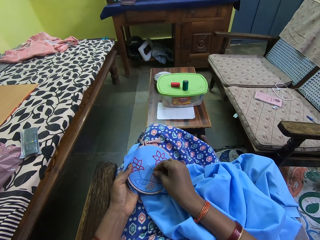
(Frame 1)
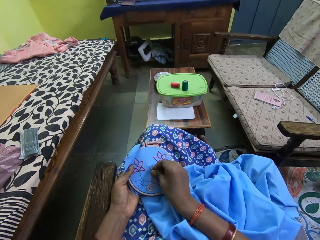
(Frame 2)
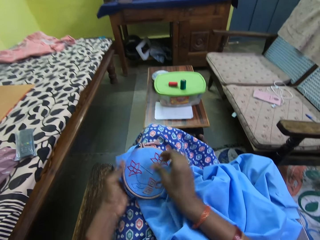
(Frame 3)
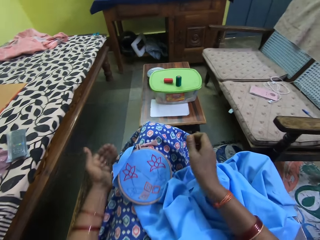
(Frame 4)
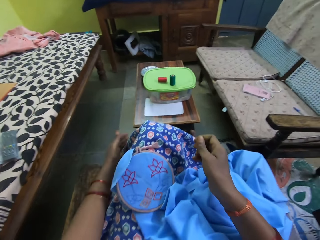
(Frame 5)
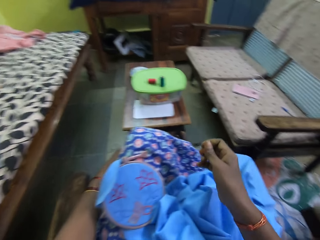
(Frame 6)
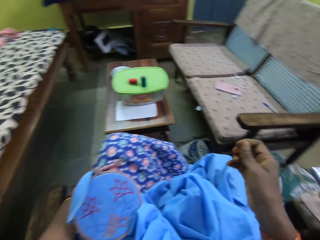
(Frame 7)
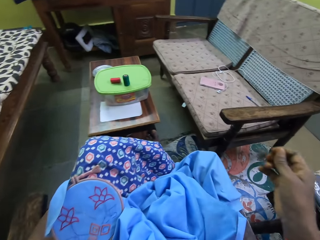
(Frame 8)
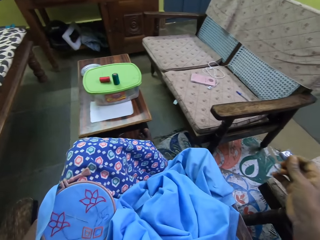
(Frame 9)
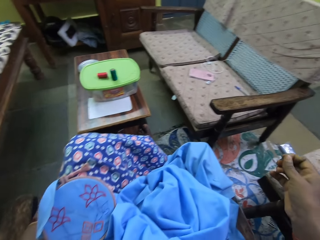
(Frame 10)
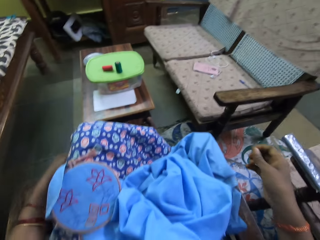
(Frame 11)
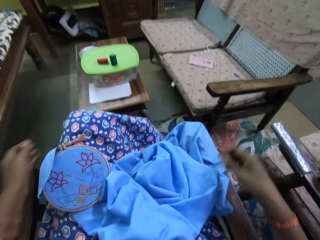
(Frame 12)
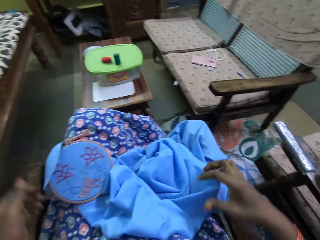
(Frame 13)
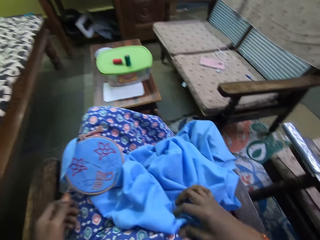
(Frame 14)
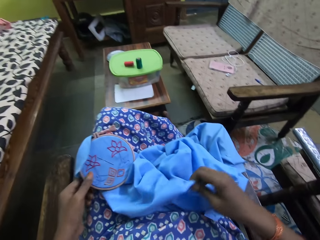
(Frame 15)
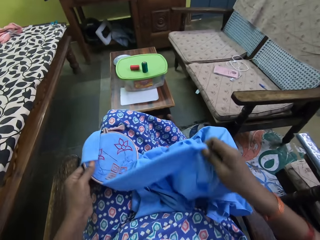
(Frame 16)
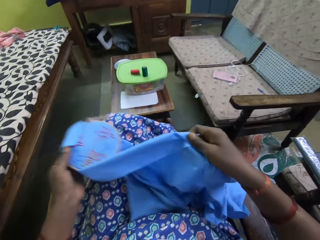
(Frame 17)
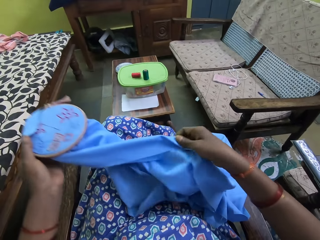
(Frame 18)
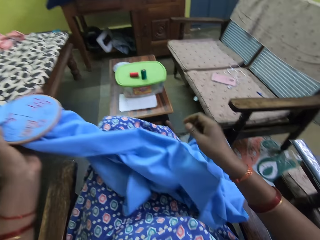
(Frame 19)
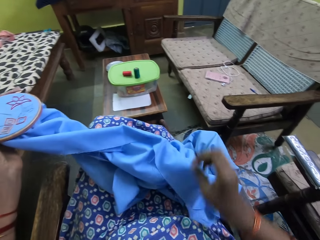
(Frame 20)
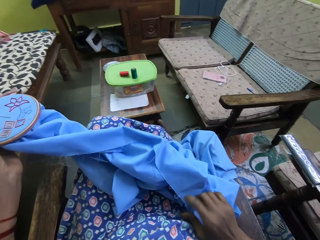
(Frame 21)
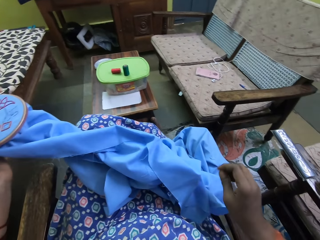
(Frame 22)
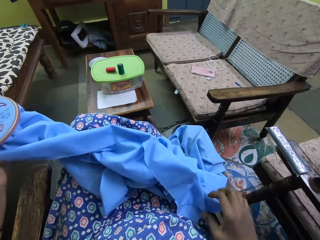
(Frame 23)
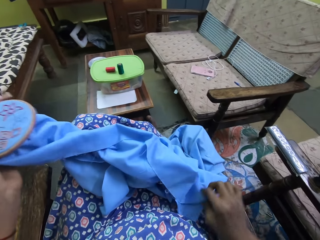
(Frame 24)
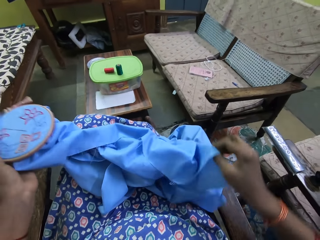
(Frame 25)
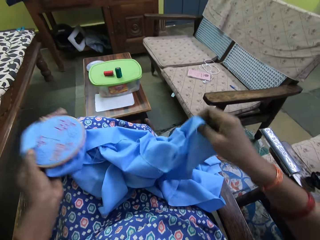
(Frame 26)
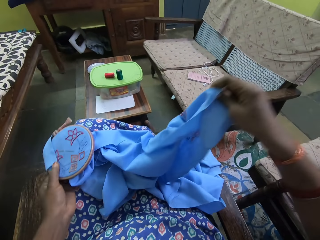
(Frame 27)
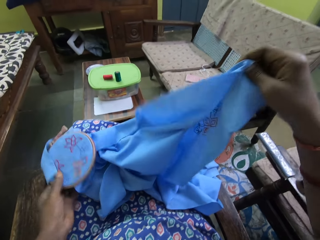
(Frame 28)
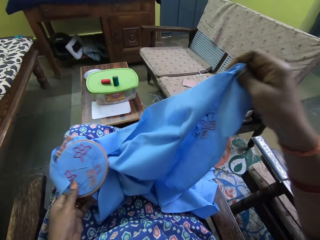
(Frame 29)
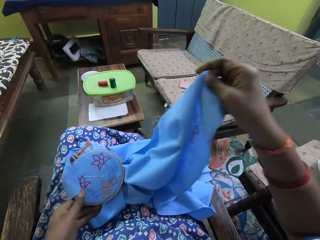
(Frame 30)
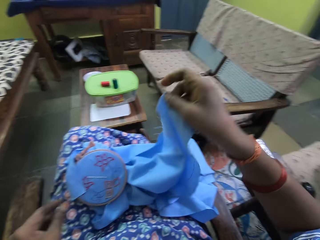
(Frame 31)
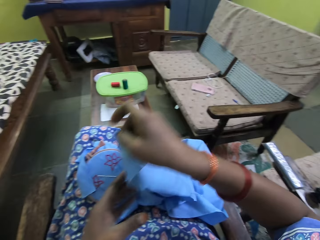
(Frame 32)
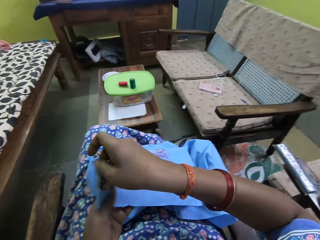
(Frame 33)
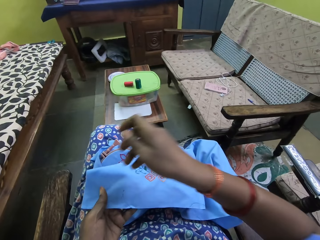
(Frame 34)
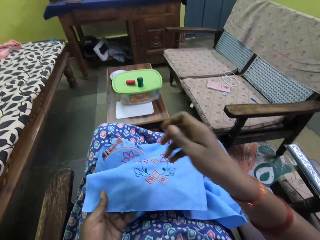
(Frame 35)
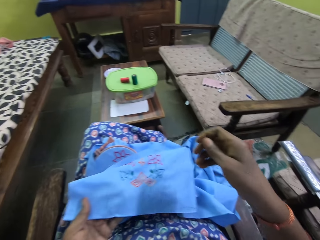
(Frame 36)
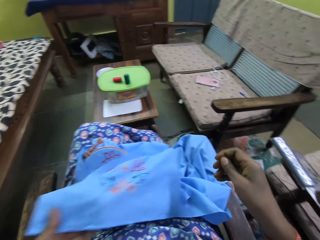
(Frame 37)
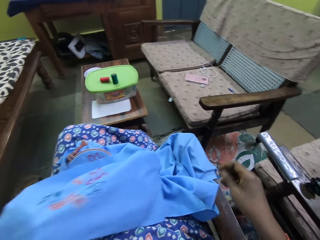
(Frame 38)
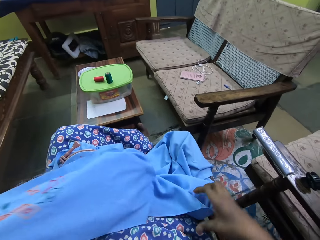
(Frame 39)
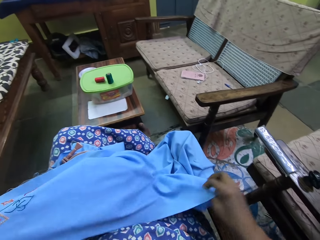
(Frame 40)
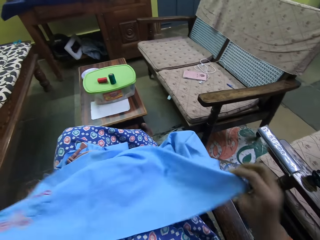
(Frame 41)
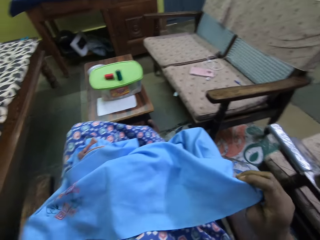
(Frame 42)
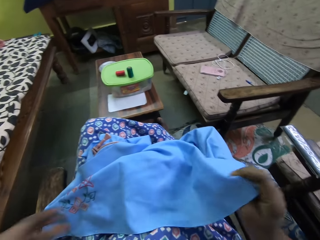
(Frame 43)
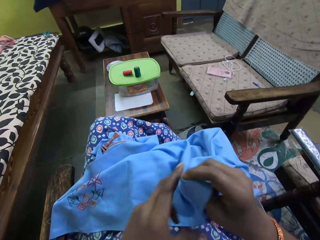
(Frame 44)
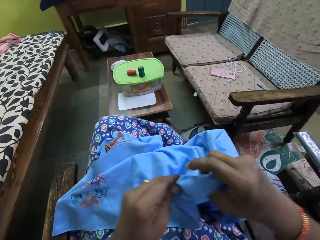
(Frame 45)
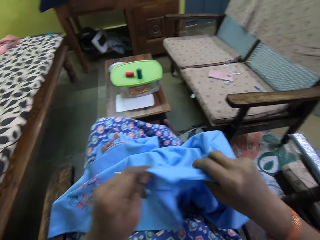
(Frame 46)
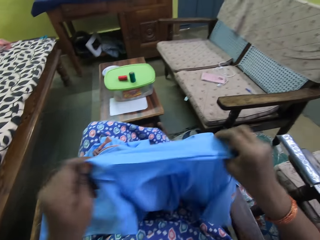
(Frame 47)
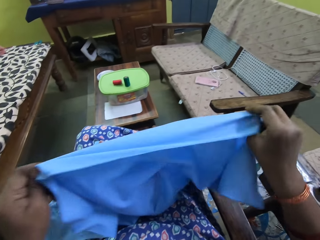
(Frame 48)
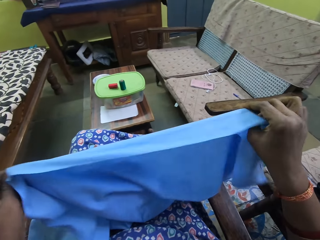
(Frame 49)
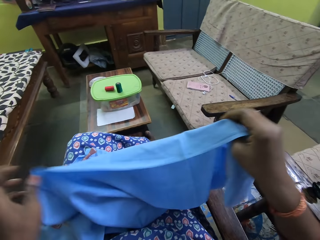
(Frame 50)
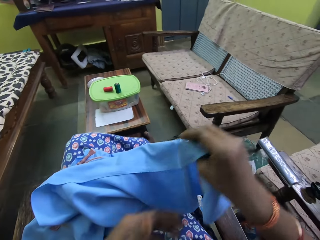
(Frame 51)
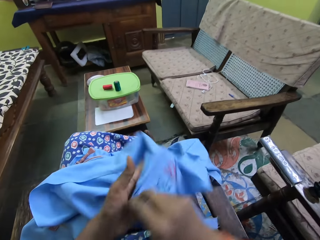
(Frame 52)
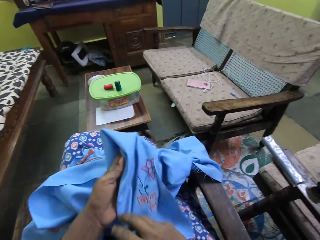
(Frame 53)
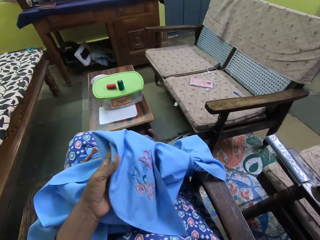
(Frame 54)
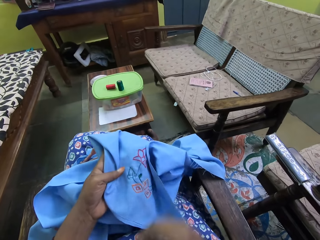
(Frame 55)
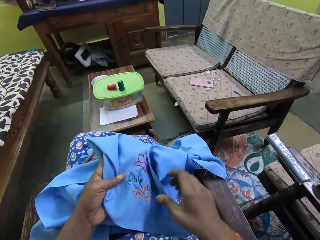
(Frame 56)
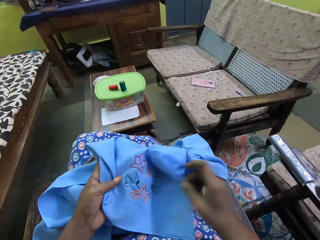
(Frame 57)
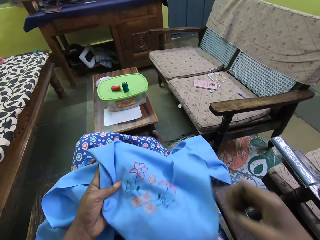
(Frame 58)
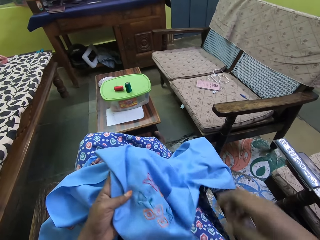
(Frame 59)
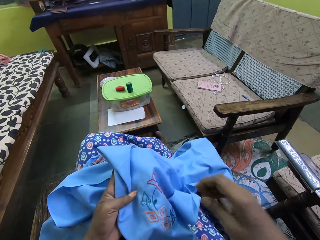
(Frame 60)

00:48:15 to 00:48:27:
The camera wearer inserts the needle in the cloth. She embroiders on the fabric with the threaded needle in her right hand. She adjusts the embroidery hoop on the fabric with her hands. She looks at the cloth. She passes the fabric from her right hand to her left hand. She adjusts the fabric on her lap with her hands.

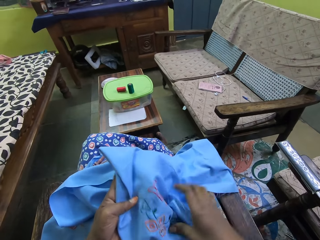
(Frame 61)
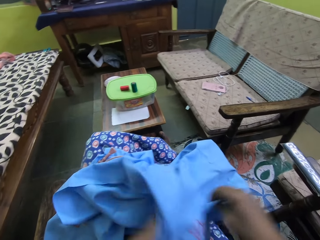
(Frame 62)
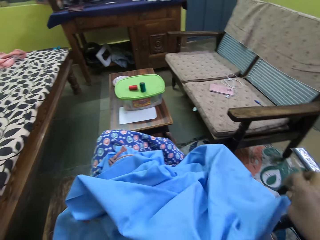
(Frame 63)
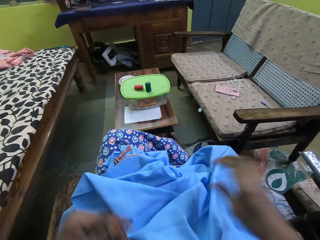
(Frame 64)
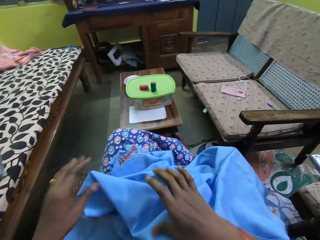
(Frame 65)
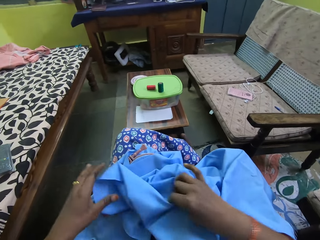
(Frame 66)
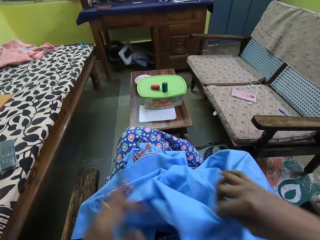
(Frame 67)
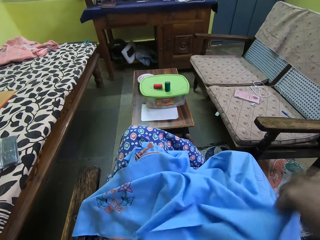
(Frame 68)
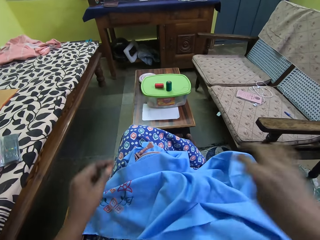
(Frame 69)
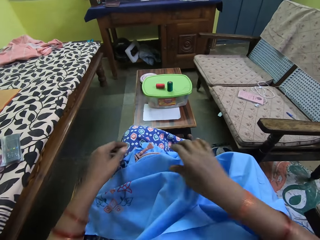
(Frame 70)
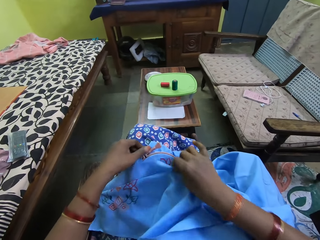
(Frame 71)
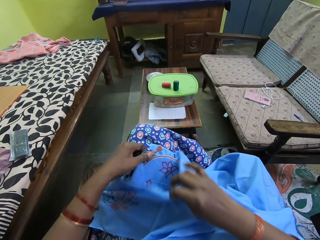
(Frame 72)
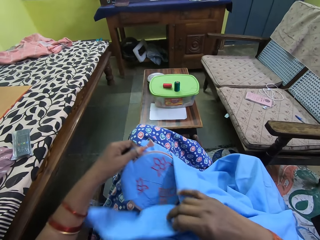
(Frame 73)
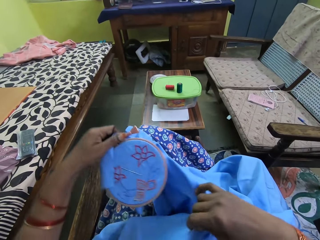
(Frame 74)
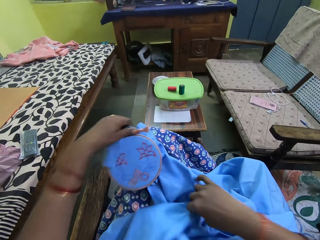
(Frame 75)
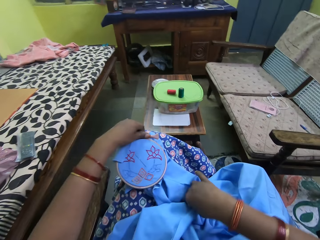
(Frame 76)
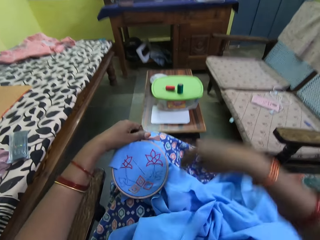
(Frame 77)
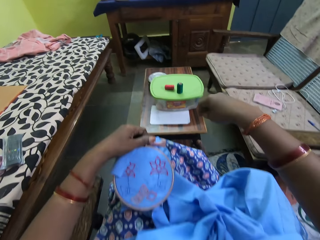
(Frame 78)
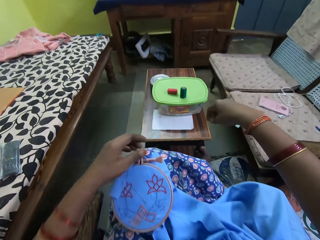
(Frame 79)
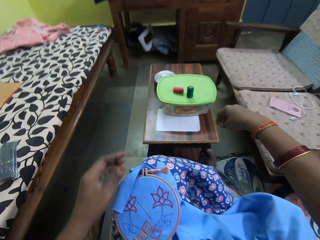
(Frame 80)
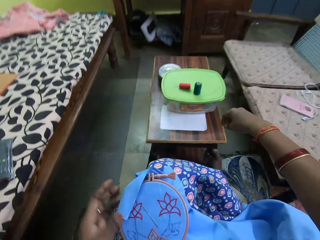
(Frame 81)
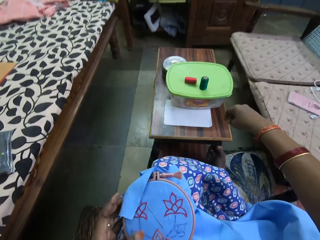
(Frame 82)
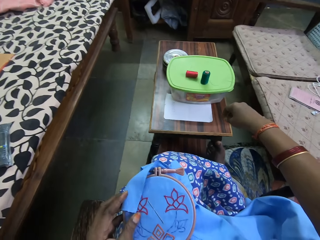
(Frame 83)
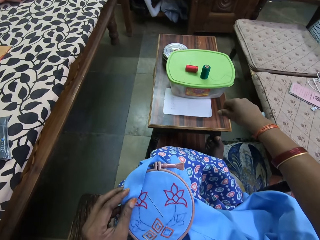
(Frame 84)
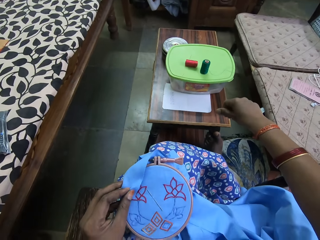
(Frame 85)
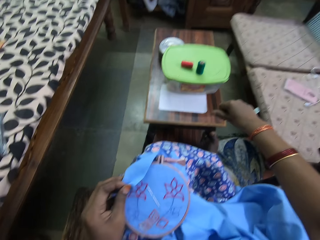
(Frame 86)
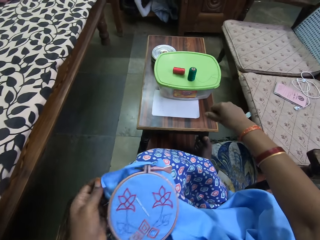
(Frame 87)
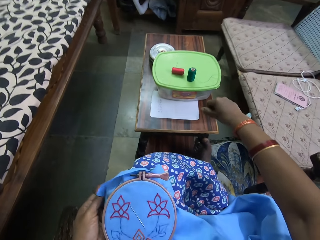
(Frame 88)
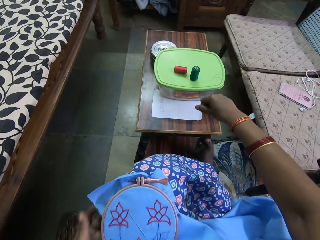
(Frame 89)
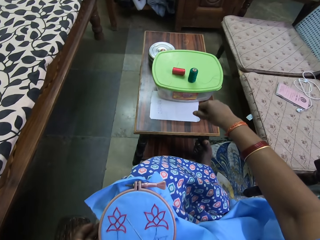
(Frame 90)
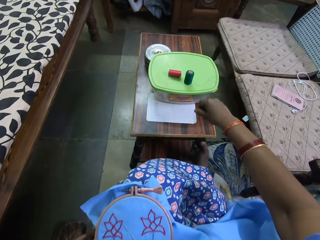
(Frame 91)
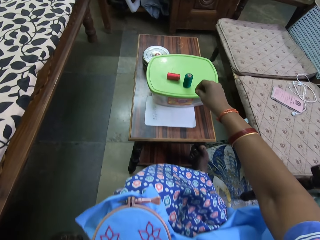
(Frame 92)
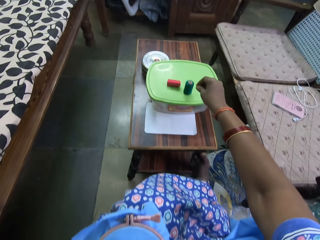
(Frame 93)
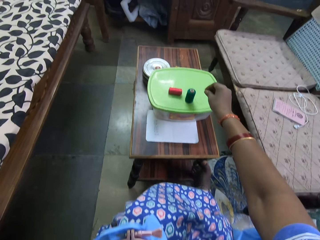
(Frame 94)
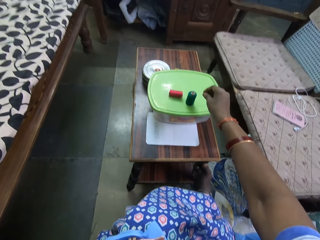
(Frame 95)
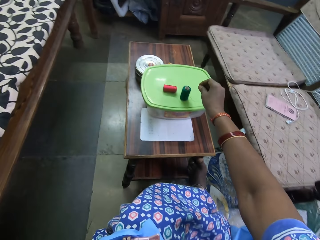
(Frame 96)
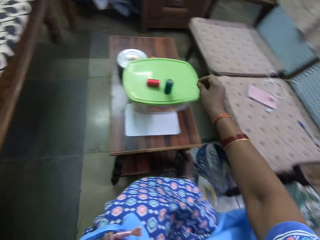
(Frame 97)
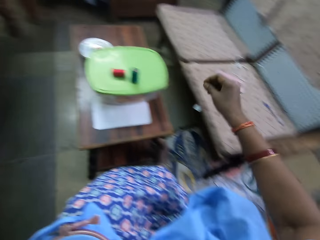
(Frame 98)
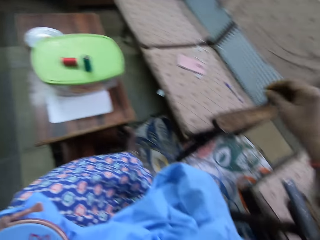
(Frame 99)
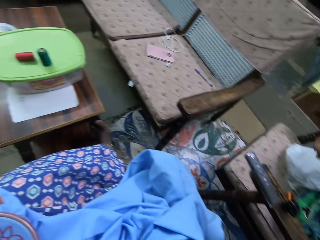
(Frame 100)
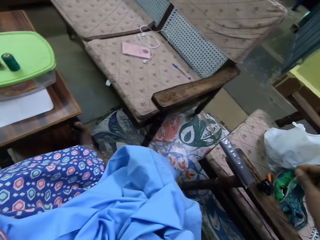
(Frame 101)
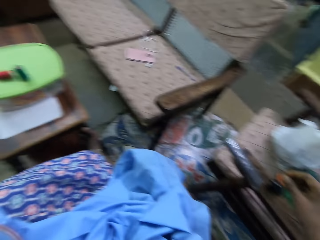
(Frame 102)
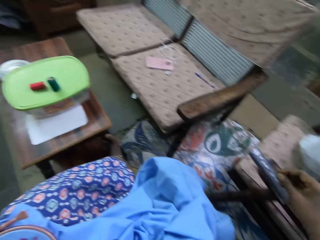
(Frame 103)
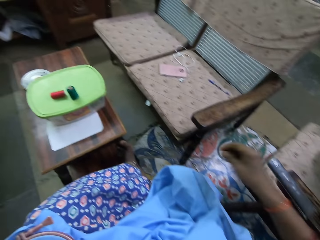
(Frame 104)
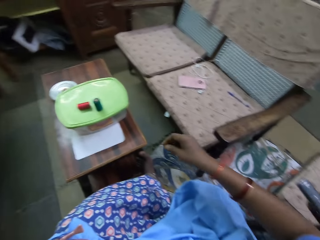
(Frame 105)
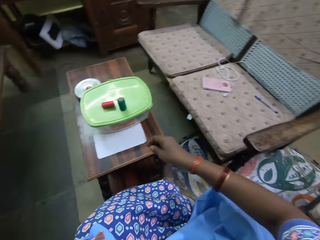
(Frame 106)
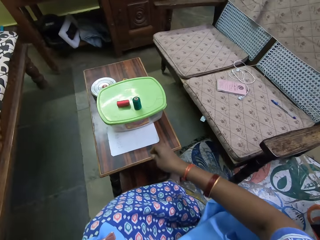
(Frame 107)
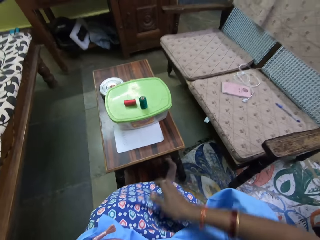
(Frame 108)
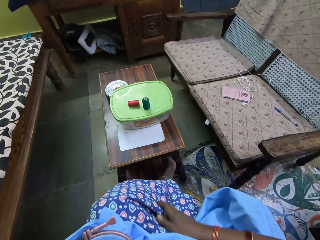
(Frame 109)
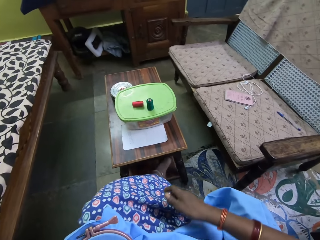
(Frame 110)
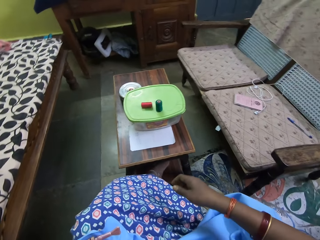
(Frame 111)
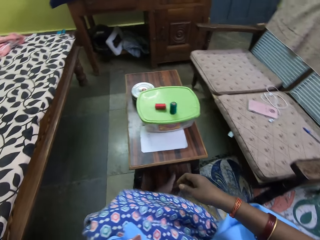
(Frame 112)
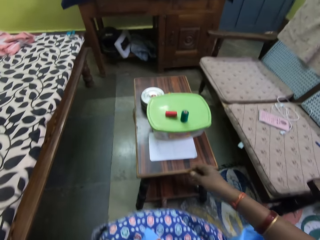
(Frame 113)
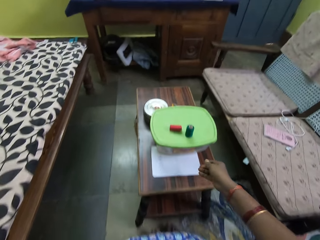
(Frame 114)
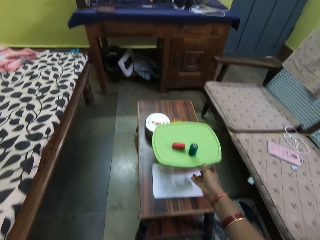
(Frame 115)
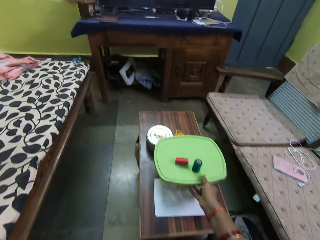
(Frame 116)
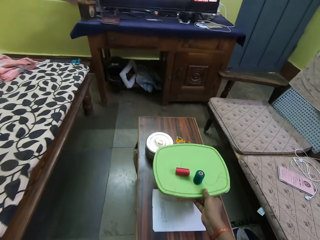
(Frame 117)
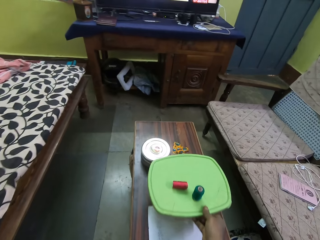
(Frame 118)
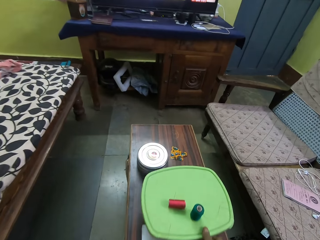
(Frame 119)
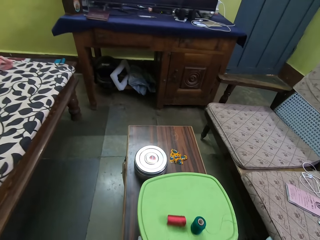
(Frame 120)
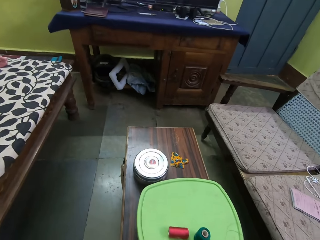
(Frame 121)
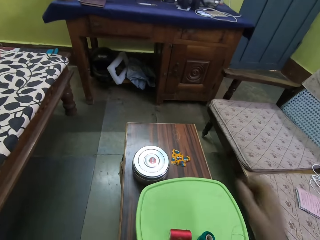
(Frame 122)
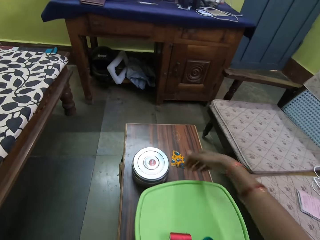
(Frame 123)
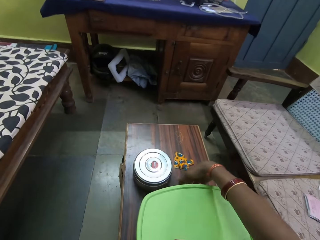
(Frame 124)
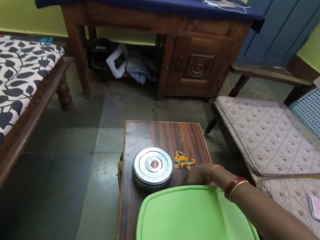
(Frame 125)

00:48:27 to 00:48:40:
The camera wearer picks up the embroidery hoop on the fabric from her lap with her left hand. She drags a plastic on a table with her right hand.
